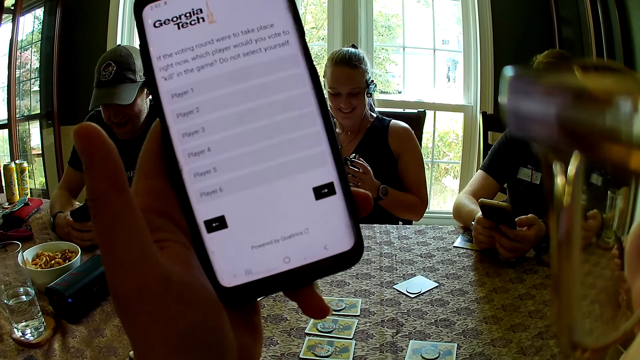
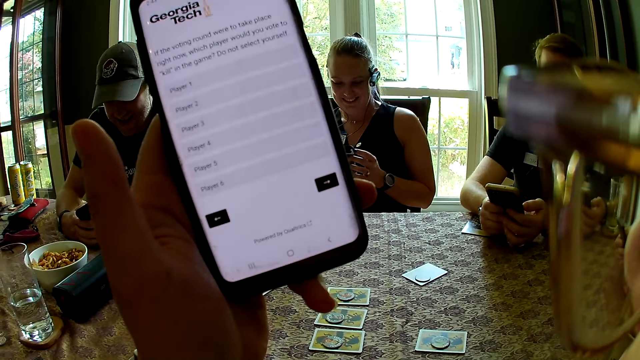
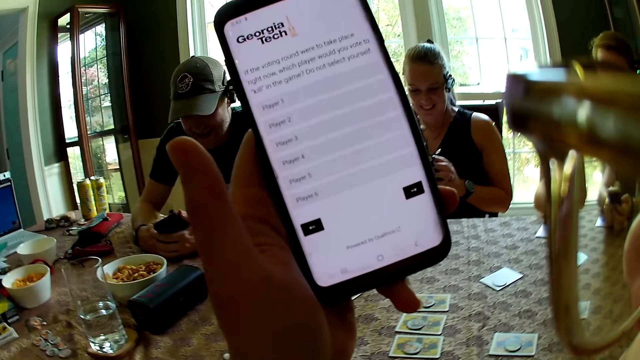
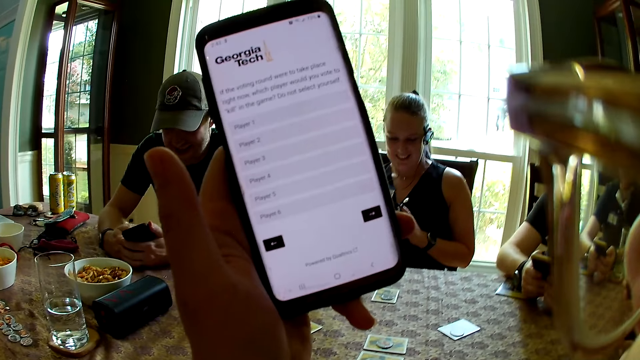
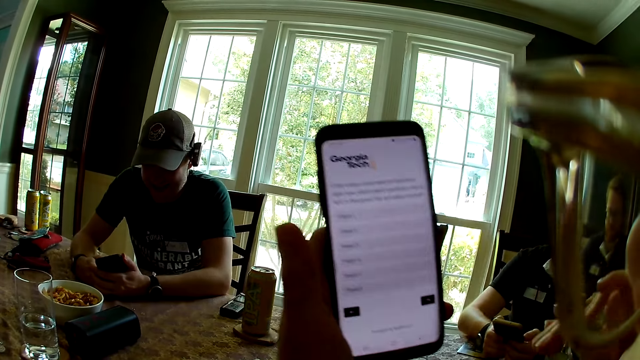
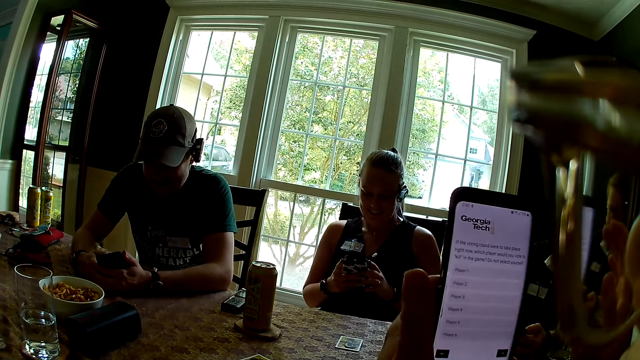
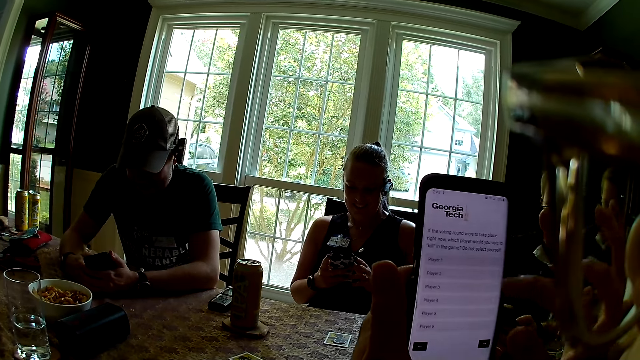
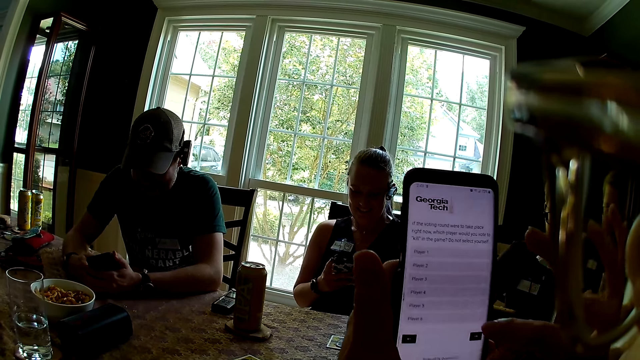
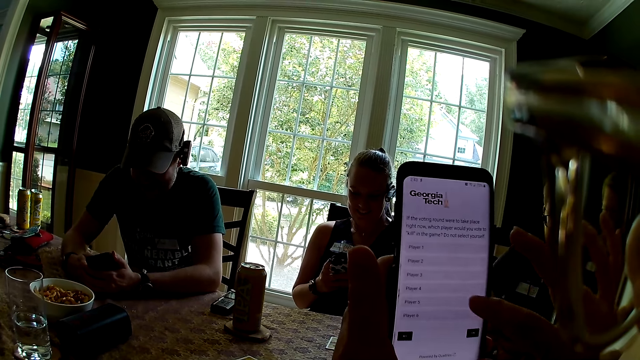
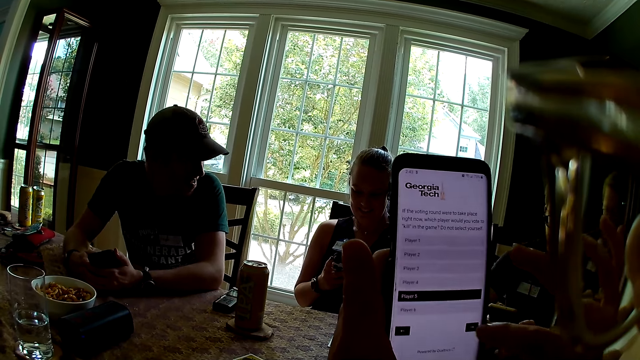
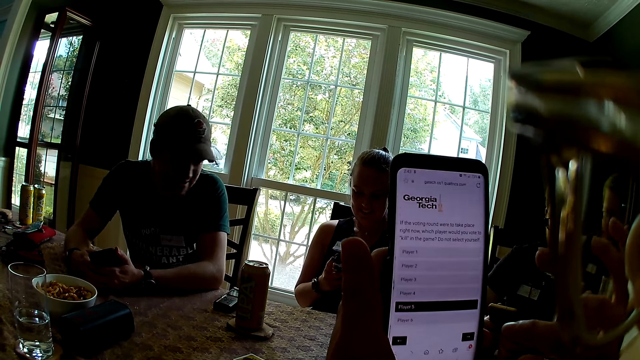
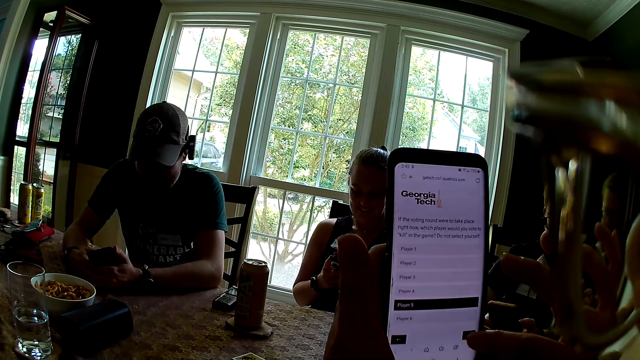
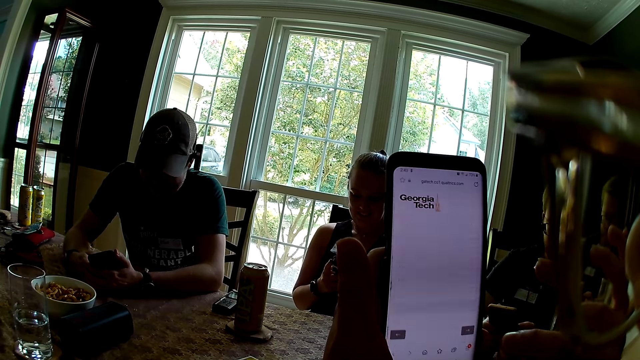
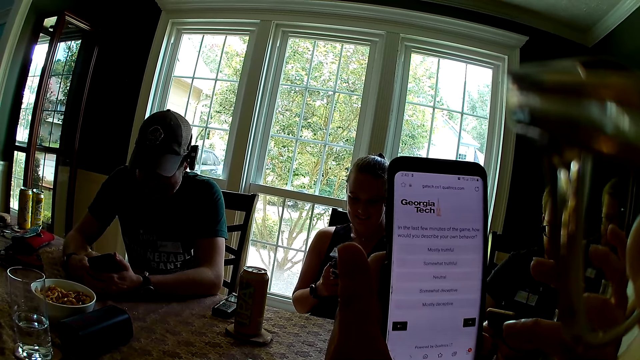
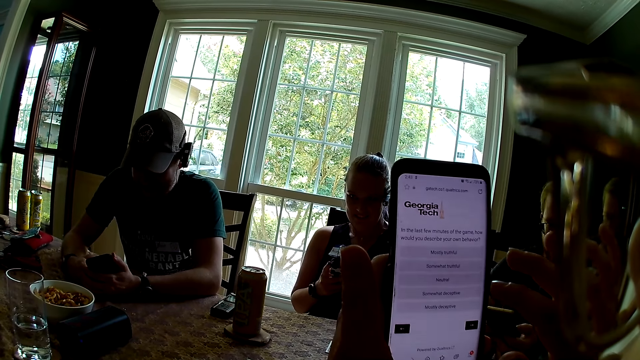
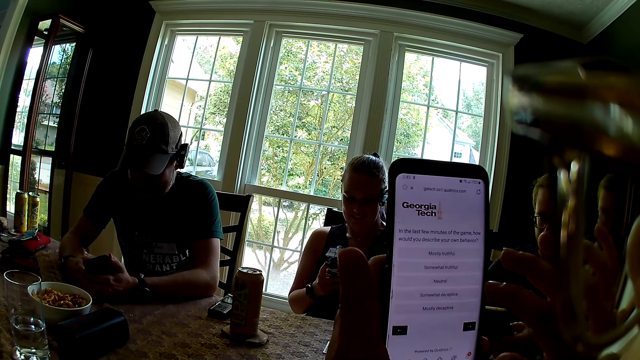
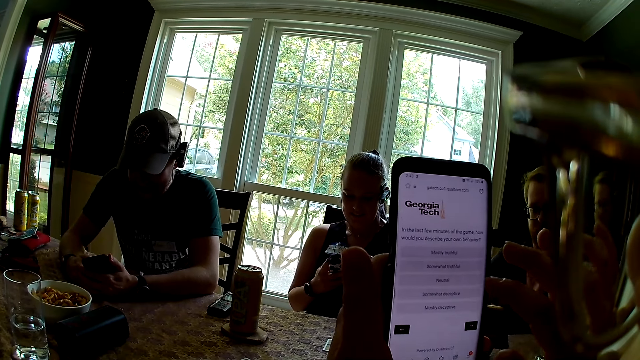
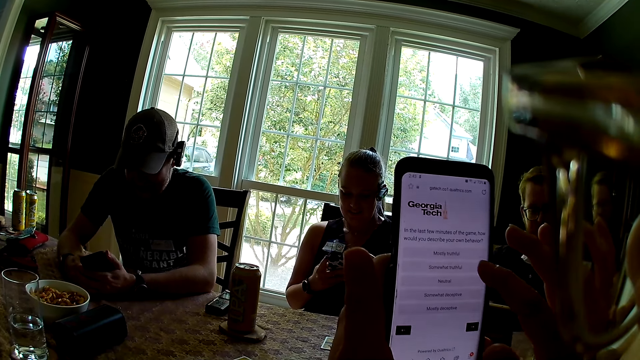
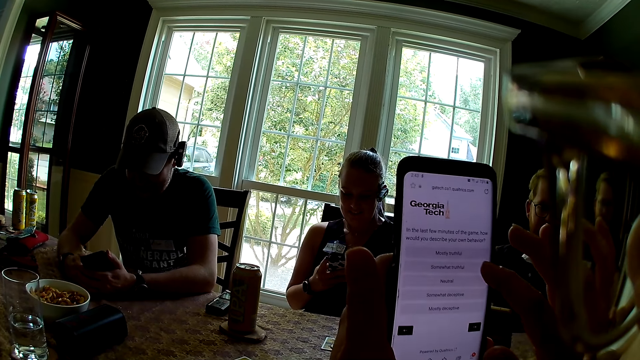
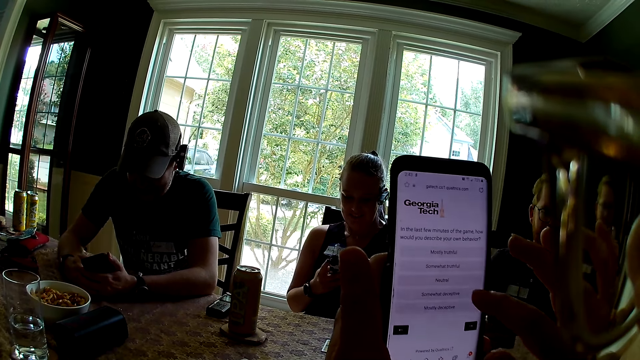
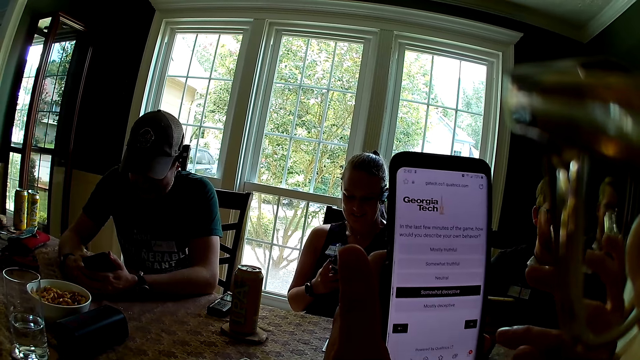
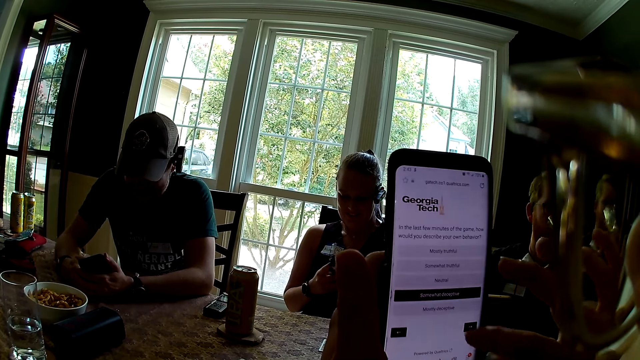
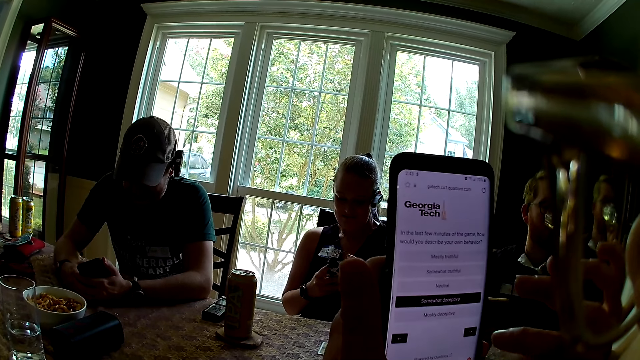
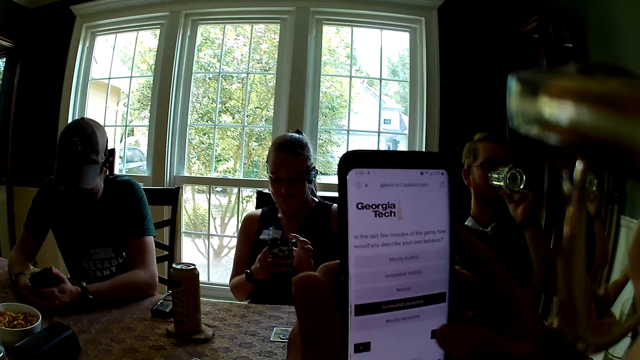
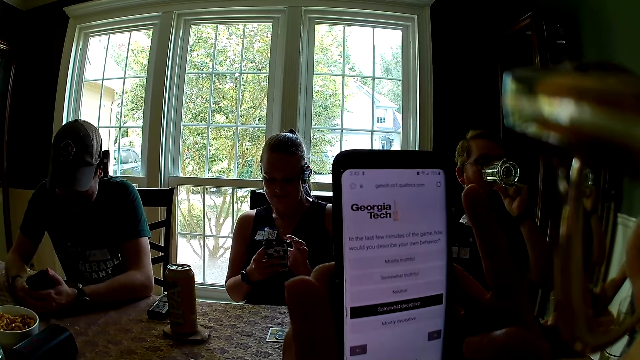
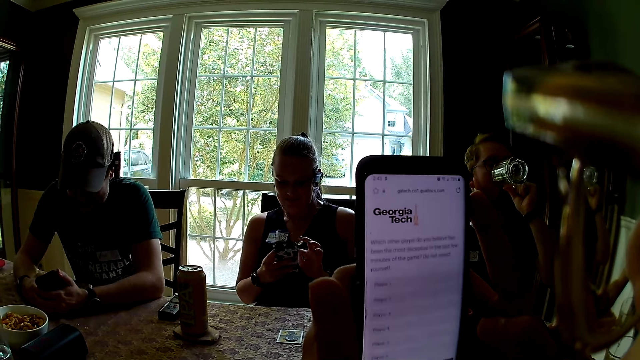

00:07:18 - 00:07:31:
A woman uses a phone. The camera wearer uses a phone. A man converses with the woman. The camera wearer uses the phone. Another man lifts the jug with his left hand and drinks juice from the jug in his left hand.

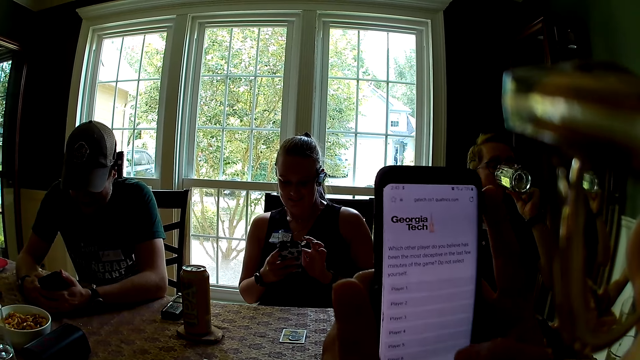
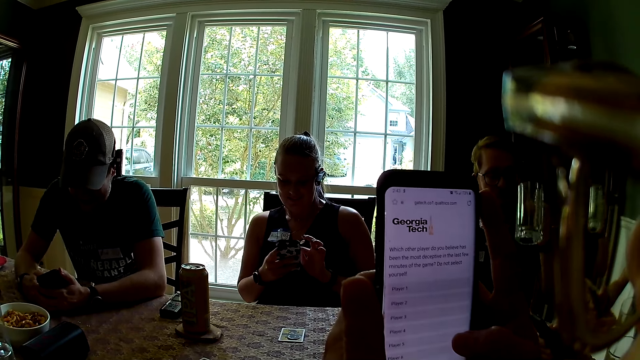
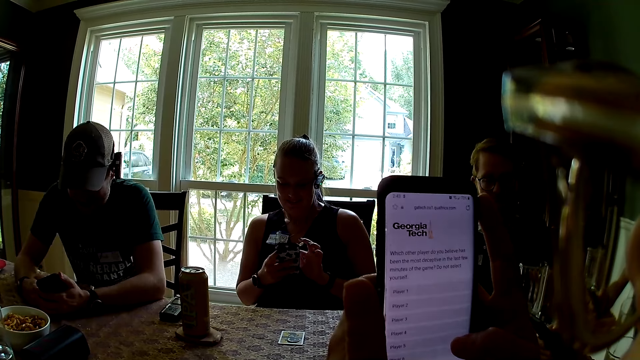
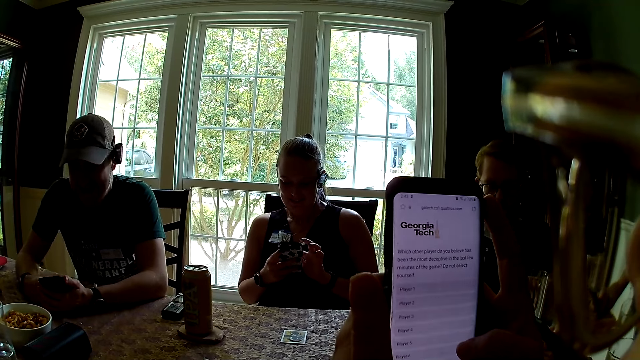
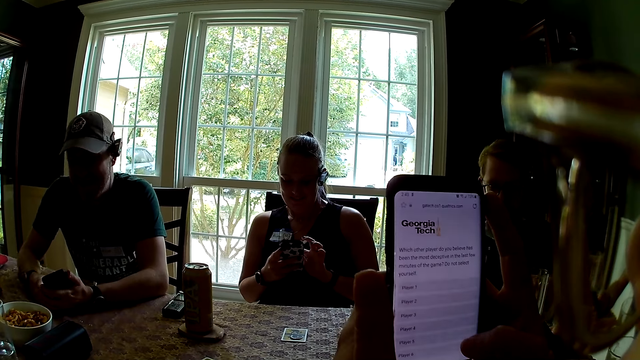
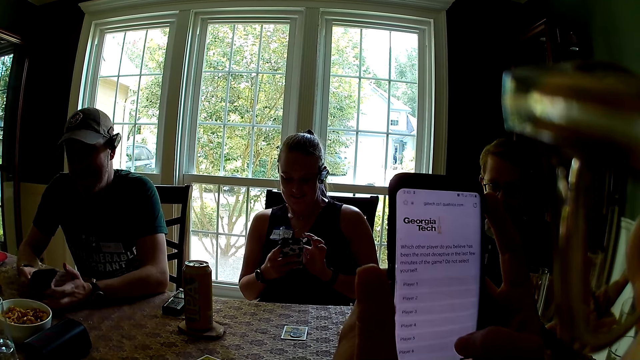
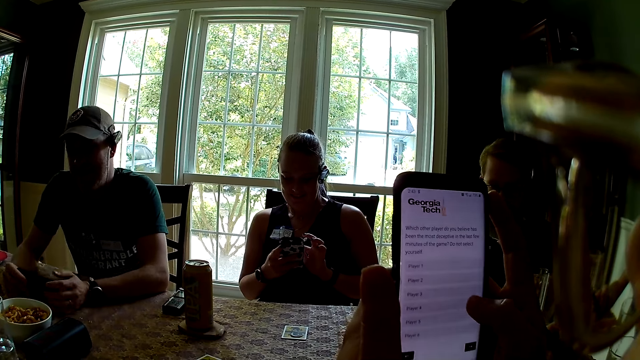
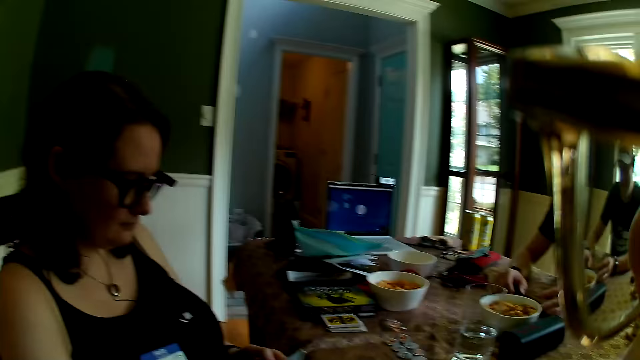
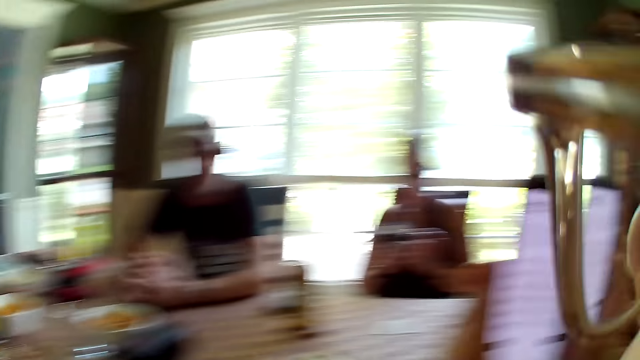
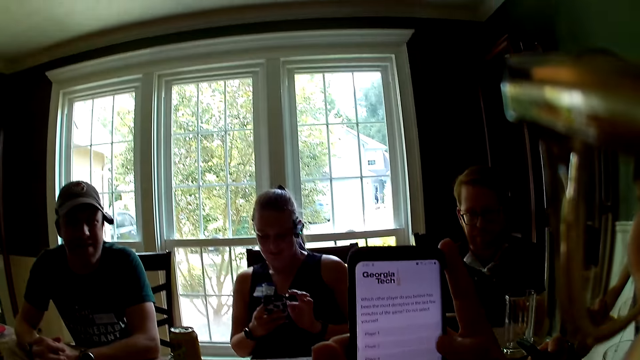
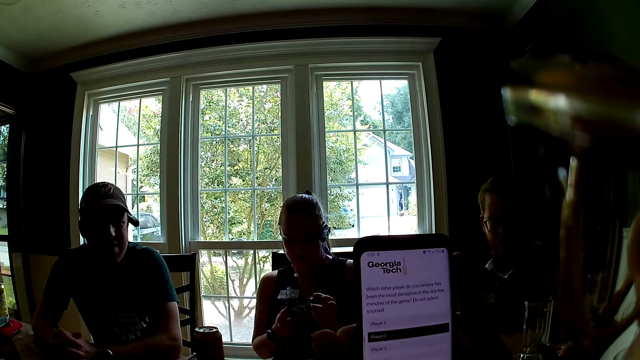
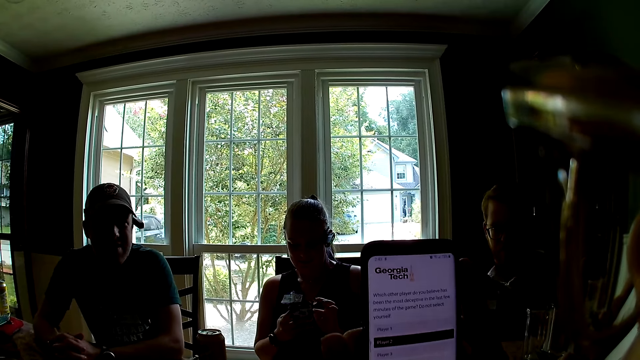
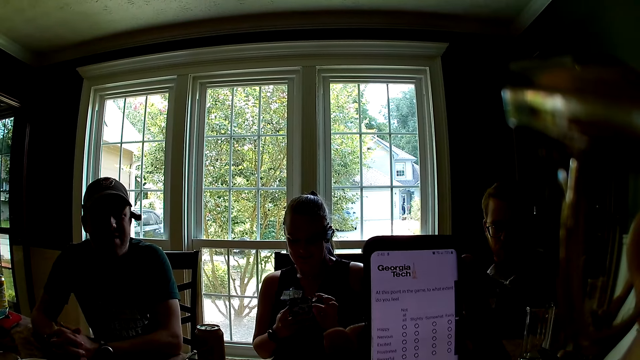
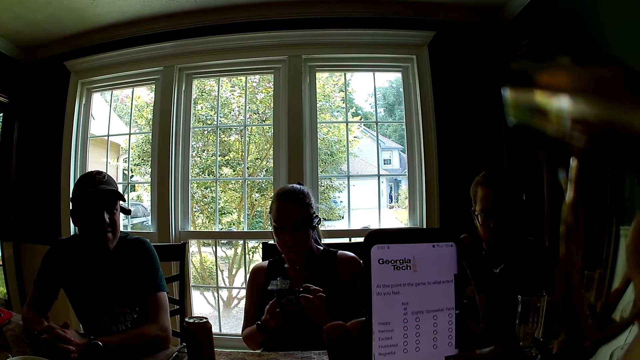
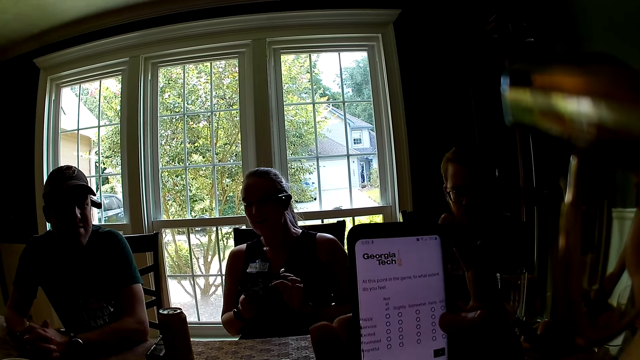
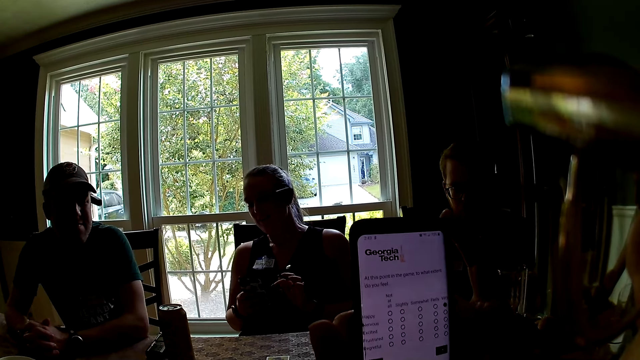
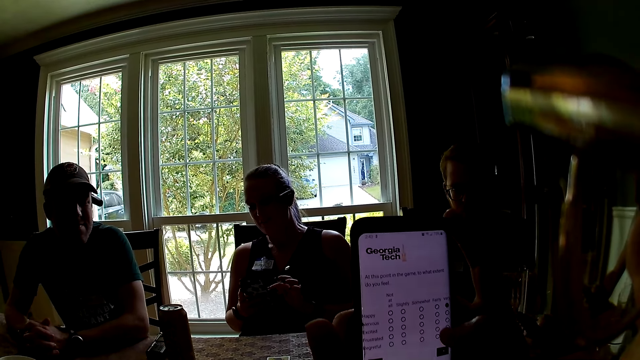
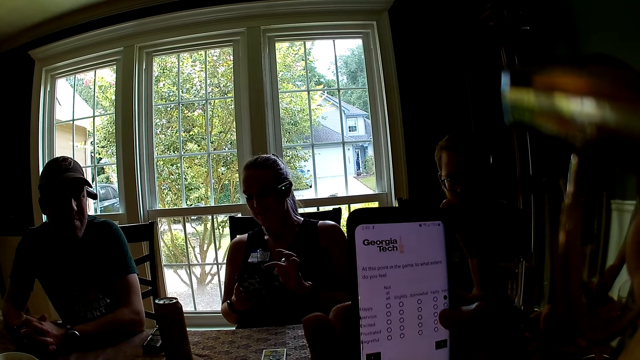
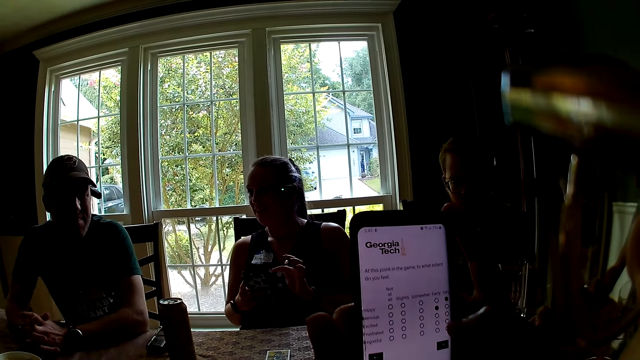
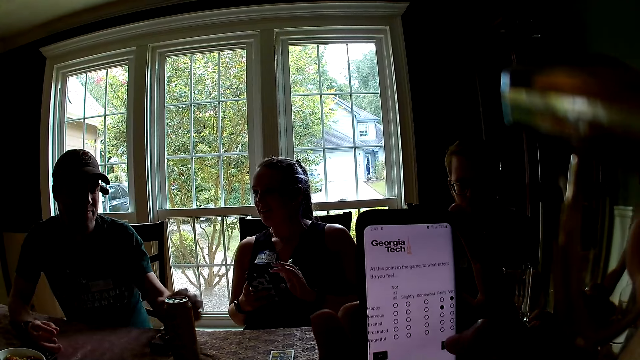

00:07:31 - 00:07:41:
A man places the jug on the table with his left hand. Another man places the mobile phone on the table with his hands. The camera wearer looks around. Another man looks at the camera wearer. A woman interacts with the second man. Another man interacts with the second man.
